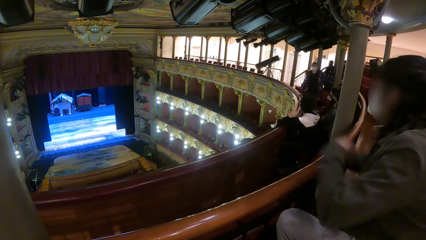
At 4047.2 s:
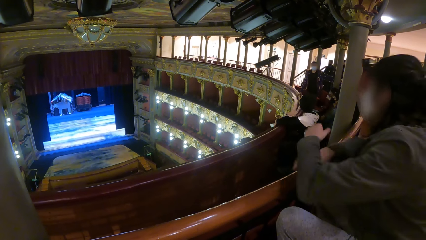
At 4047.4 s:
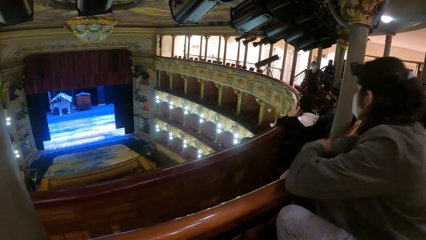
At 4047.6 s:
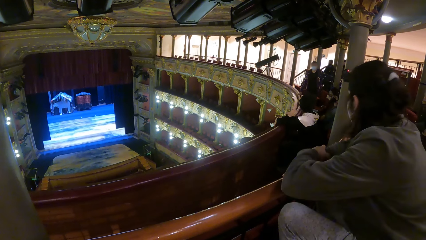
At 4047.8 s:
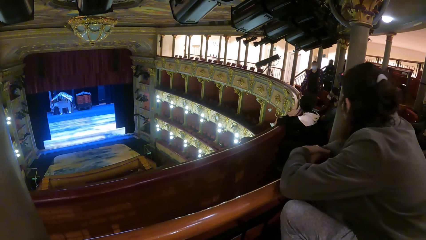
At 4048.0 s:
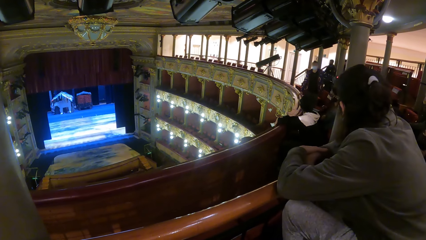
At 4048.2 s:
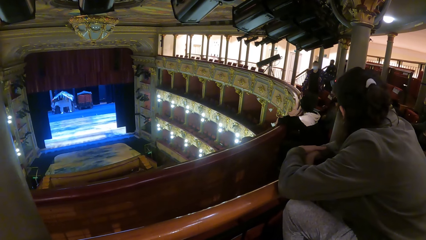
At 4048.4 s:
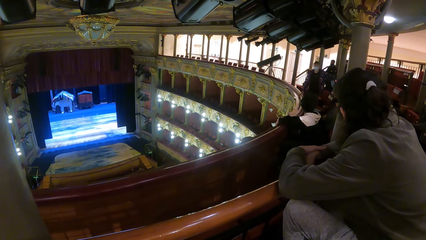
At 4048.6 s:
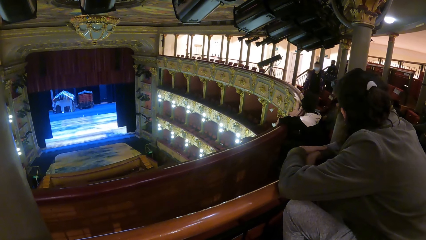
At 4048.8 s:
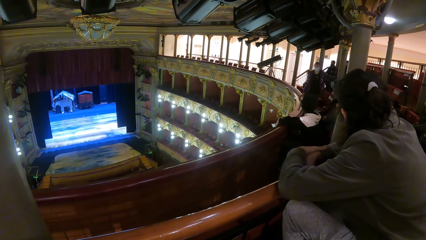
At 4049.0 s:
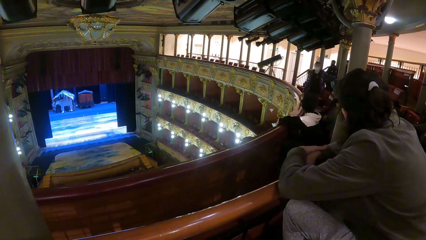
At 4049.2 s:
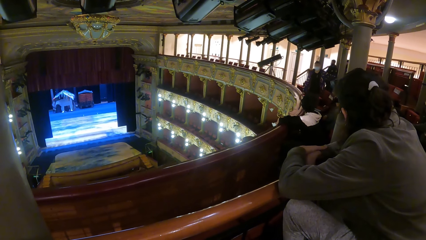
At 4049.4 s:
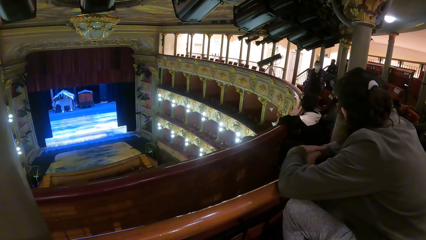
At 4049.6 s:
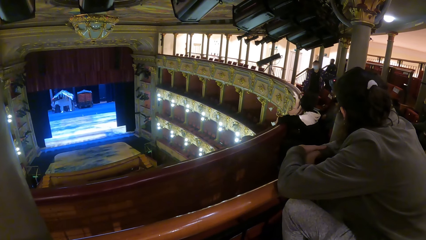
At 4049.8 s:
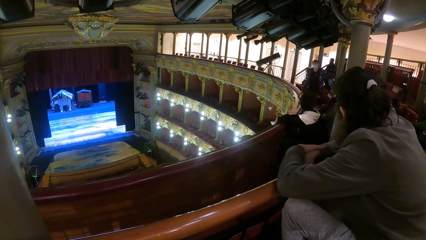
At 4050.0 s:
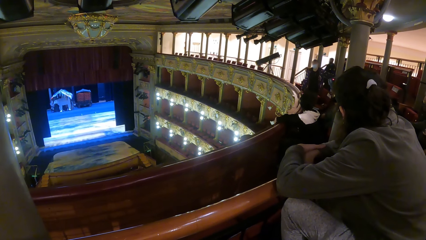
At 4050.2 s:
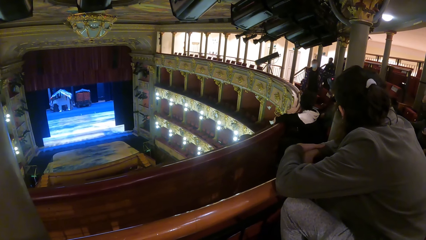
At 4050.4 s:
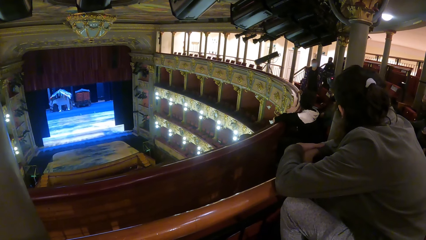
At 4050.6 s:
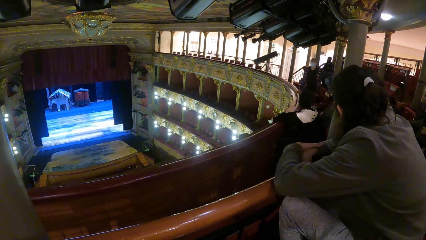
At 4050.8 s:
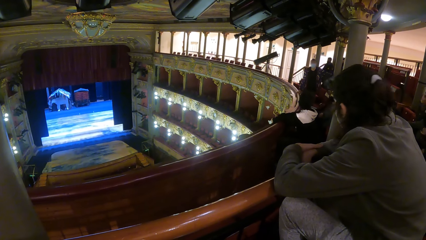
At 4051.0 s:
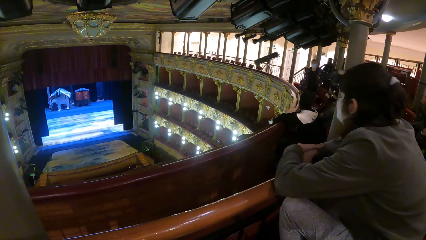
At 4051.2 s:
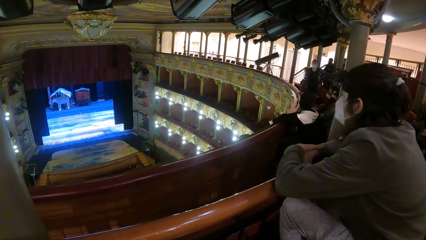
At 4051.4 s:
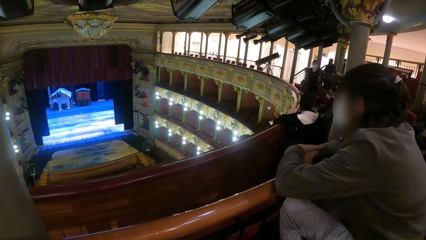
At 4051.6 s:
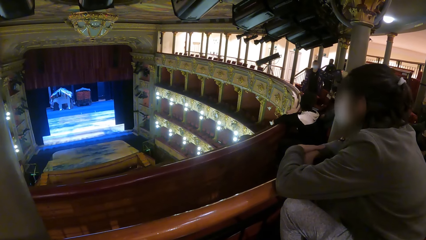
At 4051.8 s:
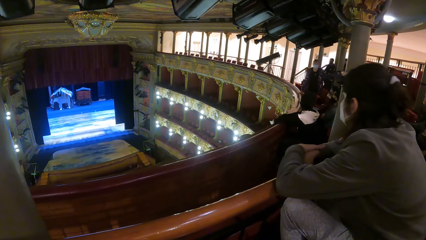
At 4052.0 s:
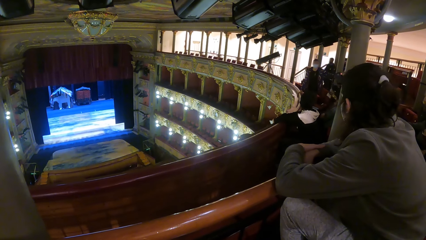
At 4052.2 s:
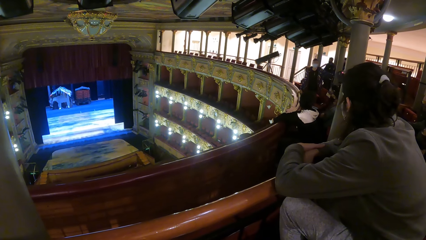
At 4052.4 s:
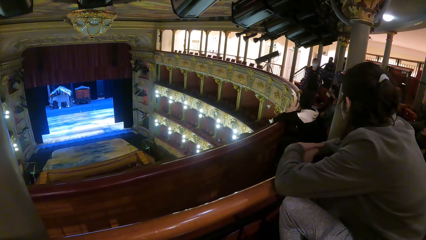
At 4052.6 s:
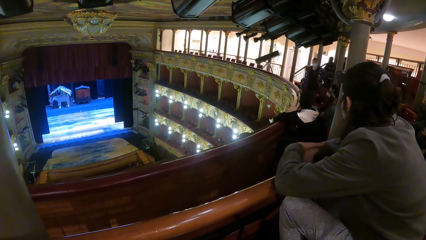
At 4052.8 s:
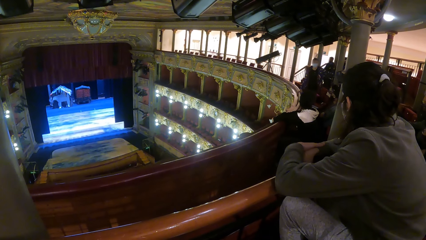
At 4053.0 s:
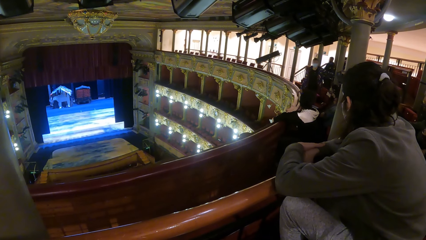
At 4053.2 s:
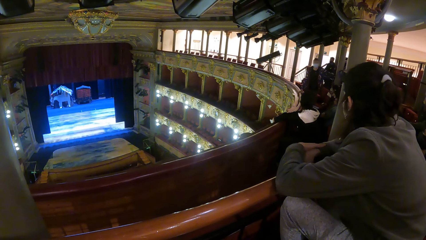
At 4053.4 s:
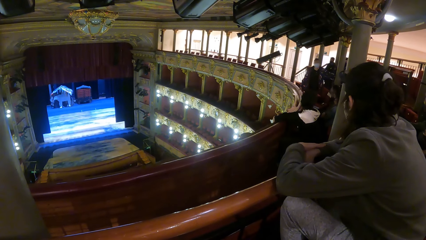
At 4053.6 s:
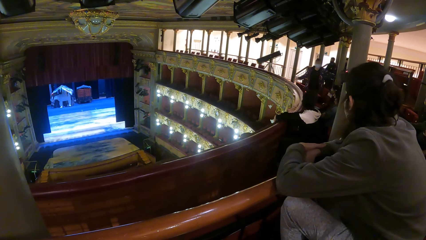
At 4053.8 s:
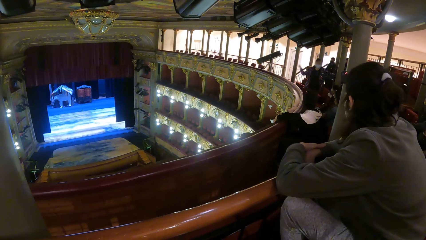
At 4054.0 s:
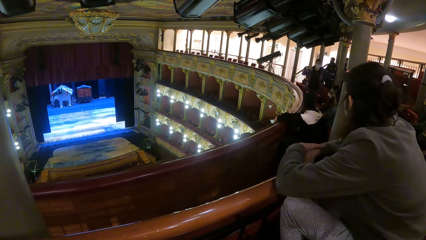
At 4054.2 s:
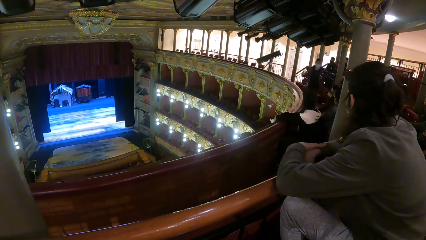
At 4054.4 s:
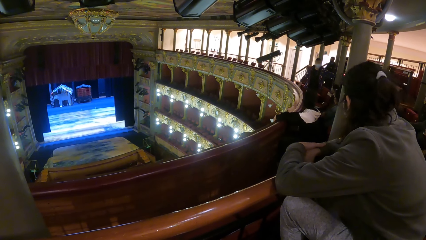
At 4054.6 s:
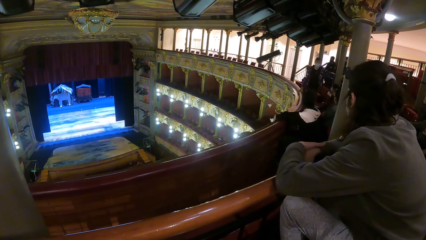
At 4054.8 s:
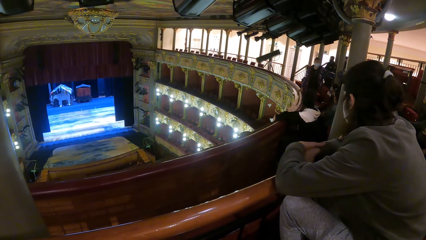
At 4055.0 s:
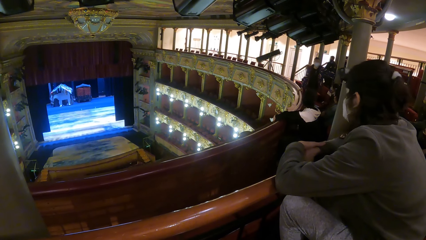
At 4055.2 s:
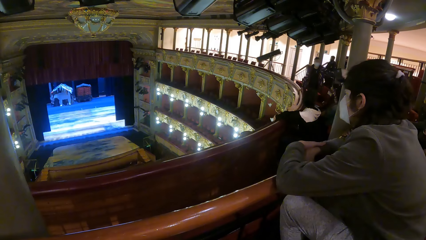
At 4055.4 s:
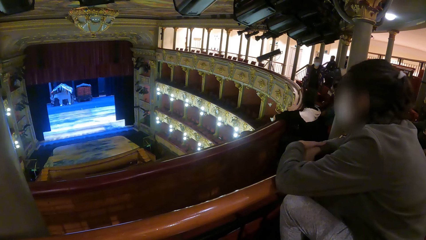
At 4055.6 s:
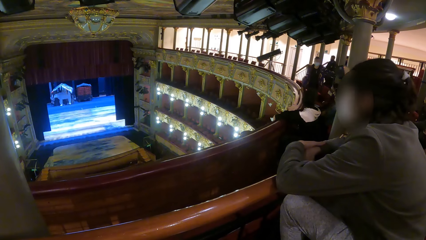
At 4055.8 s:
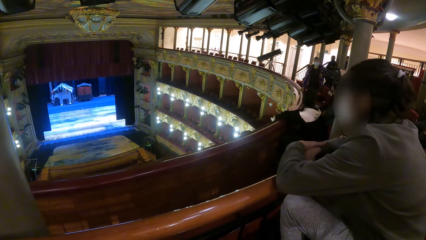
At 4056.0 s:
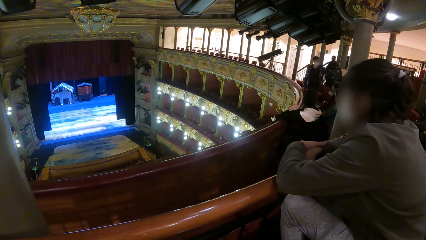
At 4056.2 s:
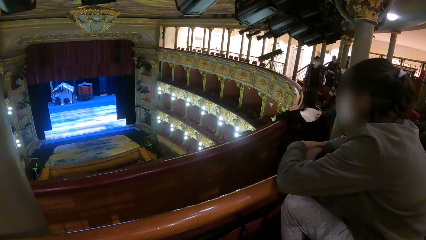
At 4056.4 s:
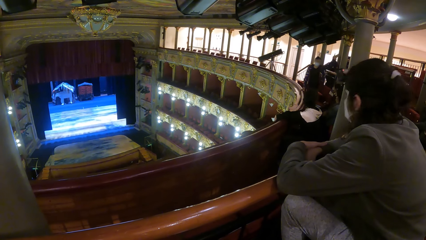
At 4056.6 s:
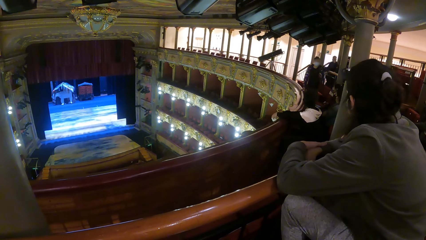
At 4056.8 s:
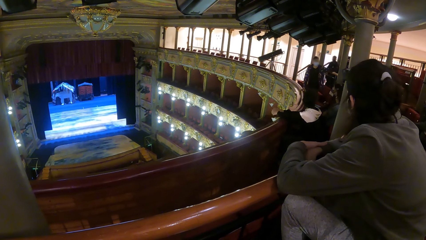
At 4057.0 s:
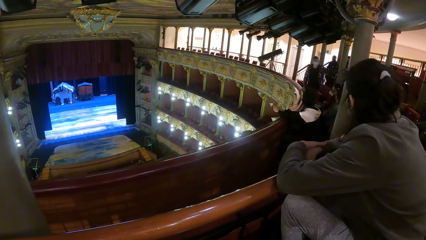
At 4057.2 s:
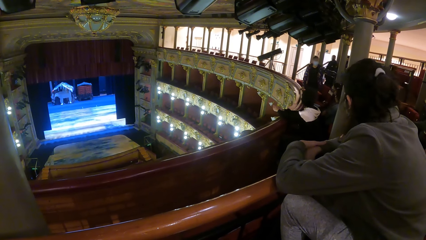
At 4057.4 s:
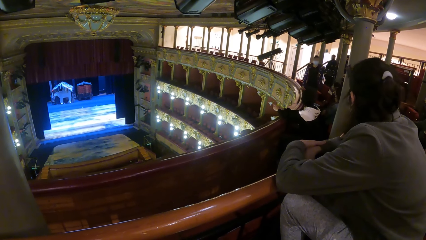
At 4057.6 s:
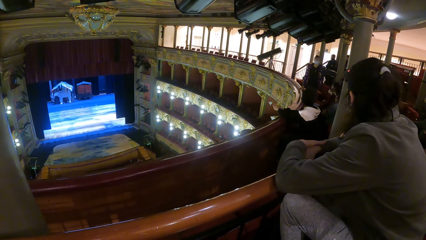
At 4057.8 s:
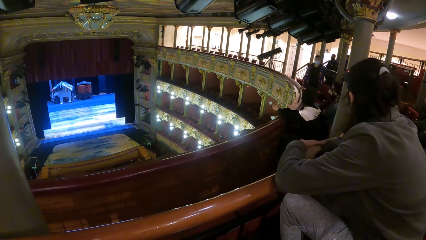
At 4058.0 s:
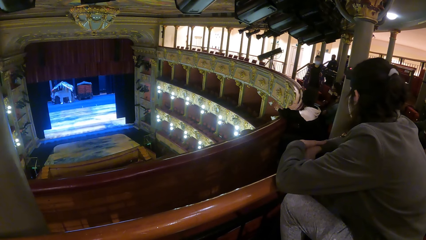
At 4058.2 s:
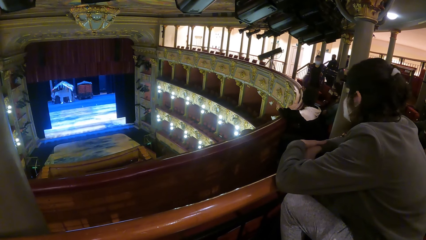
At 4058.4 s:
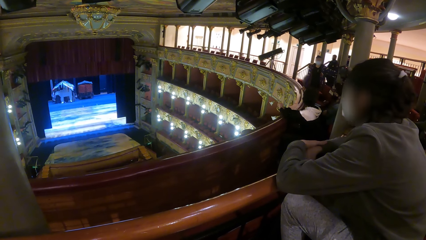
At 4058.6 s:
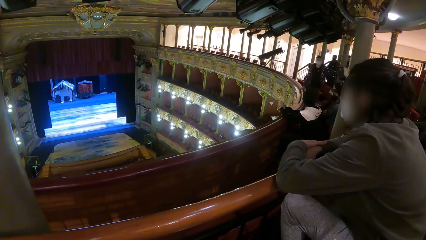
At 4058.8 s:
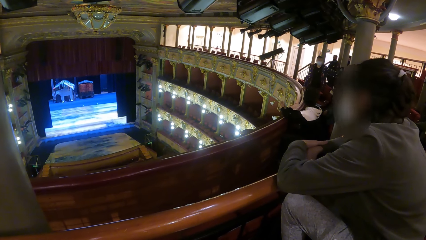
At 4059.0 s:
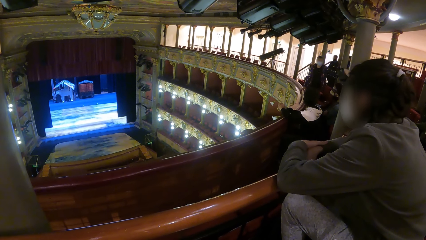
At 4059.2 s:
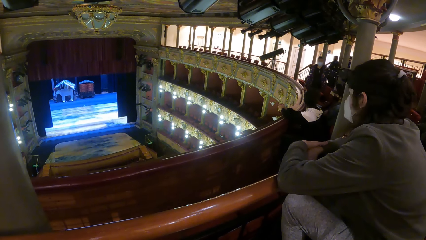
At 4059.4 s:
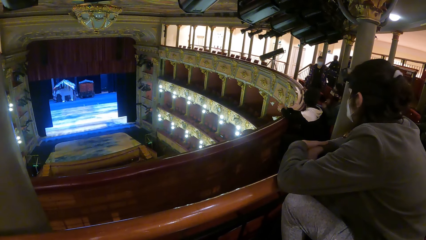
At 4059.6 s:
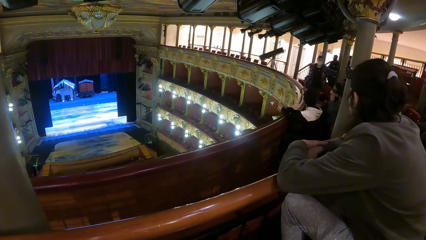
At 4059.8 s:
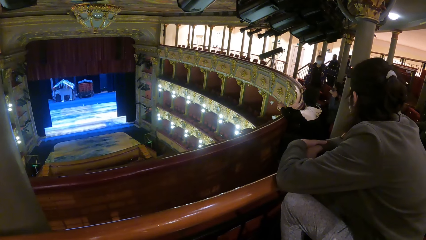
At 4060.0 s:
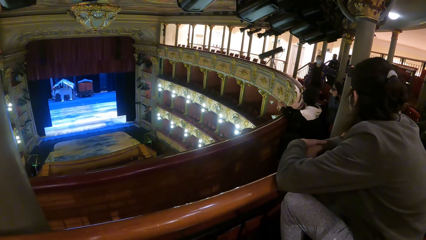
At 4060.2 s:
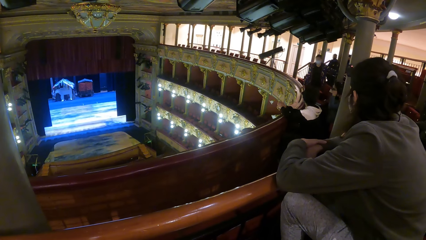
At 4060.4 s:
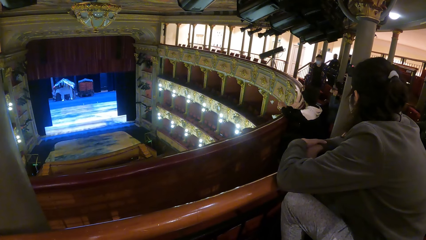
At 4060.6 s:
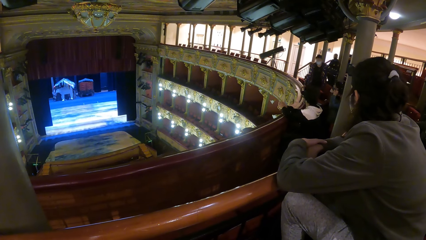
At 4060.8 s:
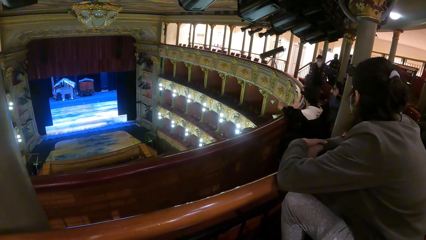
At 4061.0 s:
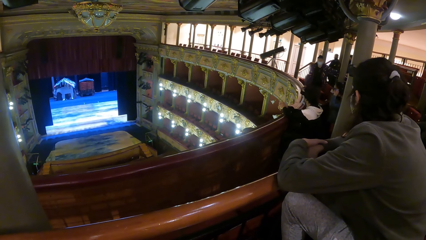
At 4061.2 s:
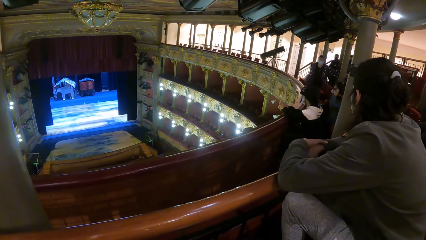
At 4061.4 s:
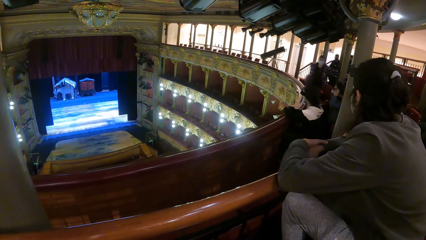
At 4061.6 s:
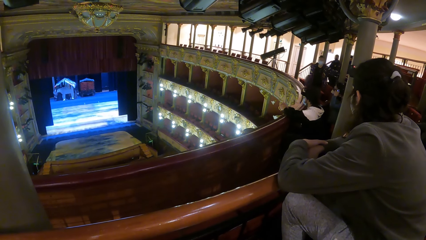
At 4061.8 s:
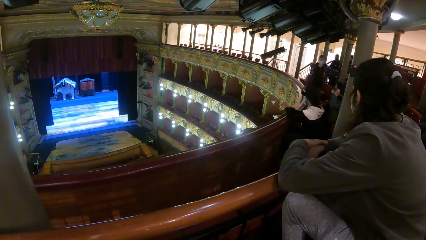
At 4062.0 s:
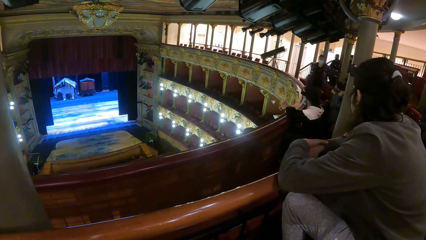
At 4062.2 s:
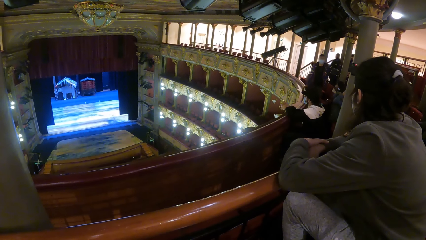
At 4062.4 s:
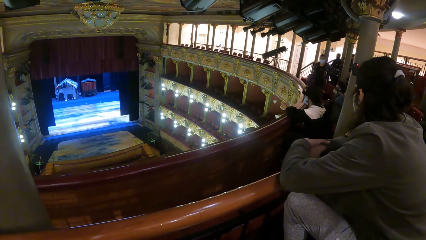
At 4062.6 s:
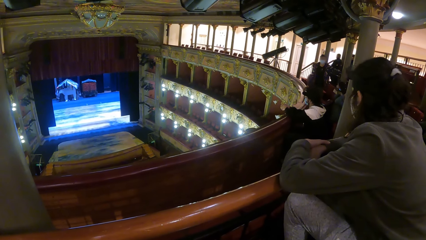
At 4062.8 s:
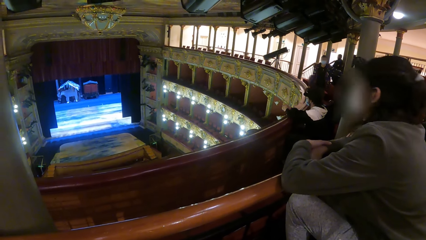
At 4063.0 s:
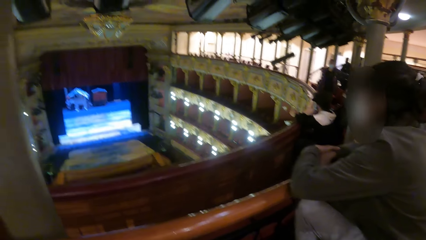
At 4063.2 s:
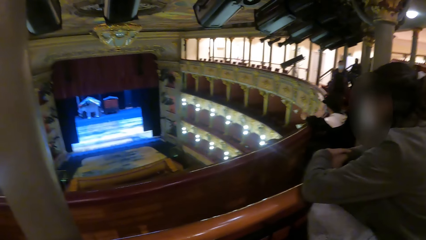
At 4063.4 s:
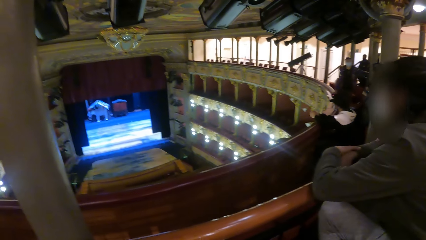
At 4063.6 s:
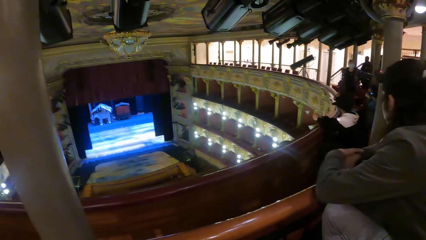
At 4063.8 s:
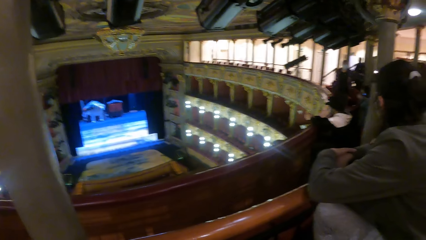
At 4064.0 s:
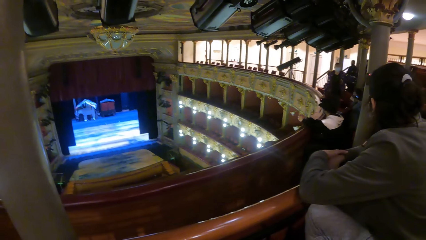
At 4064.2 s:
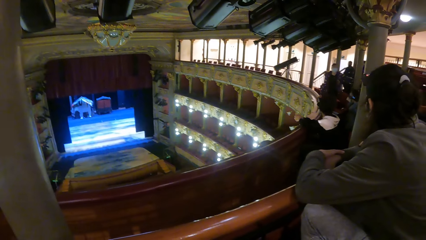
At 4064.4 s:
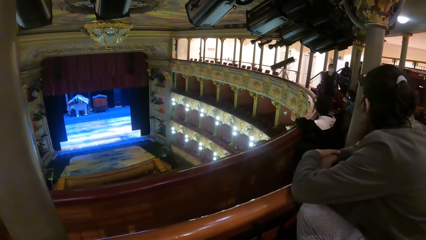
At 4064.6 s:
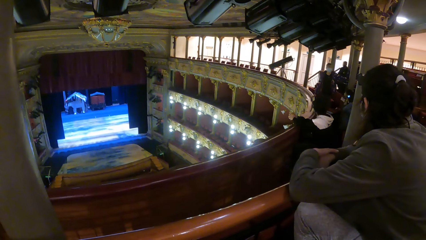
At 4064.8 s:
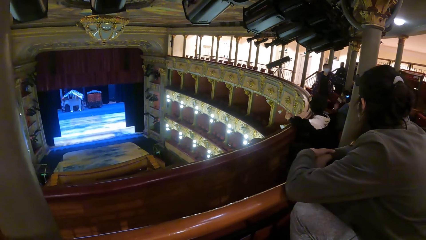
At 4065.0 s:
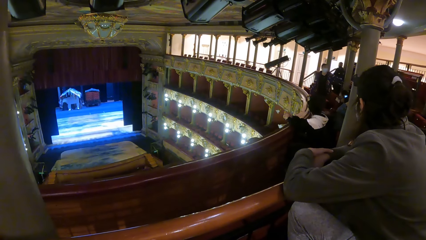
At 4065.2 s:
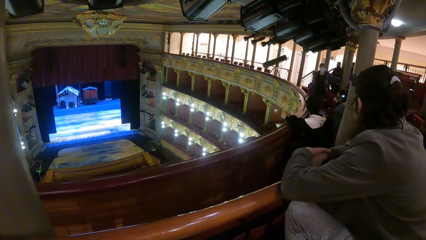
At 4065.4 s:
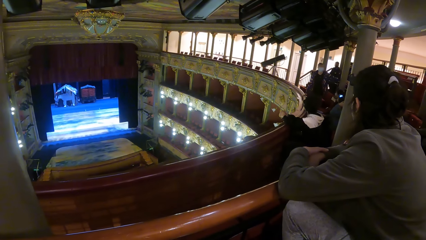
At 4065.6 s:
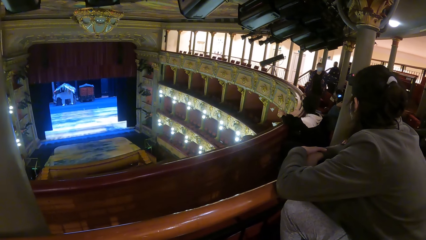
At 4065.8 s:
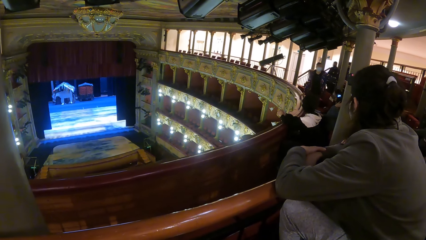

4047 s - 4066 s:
A lady holds a bench. A man sways his hand. The man holds a barrier. The man lifts his hand.
